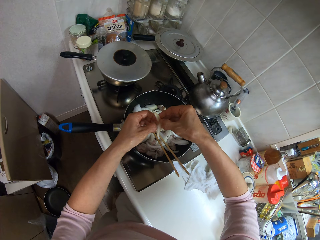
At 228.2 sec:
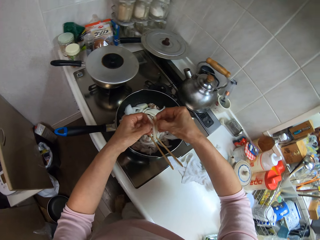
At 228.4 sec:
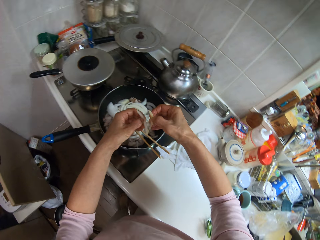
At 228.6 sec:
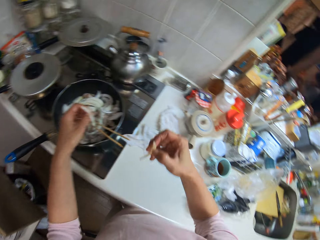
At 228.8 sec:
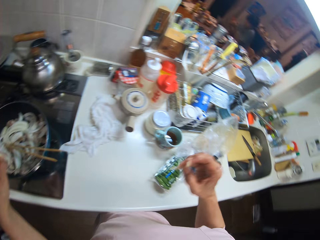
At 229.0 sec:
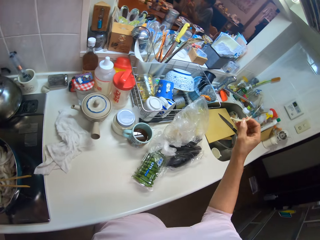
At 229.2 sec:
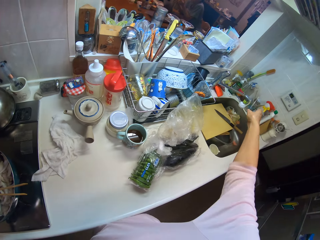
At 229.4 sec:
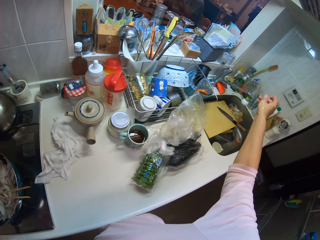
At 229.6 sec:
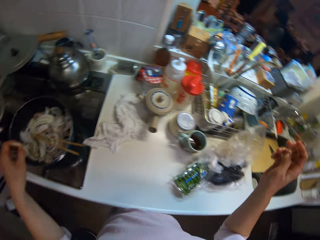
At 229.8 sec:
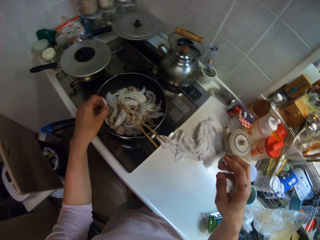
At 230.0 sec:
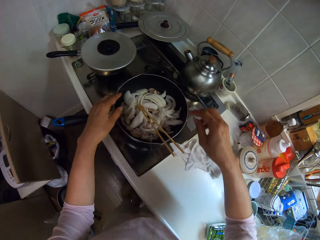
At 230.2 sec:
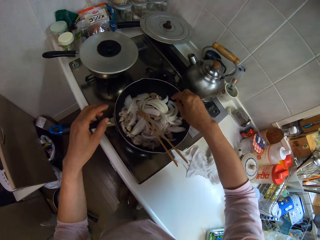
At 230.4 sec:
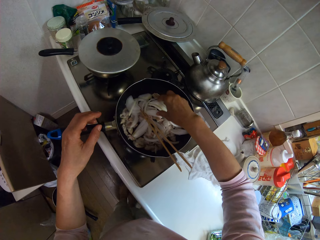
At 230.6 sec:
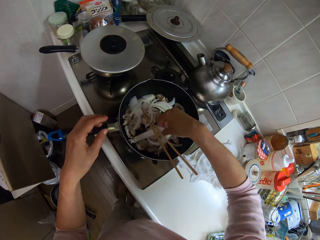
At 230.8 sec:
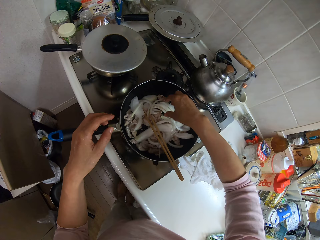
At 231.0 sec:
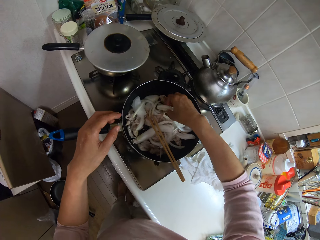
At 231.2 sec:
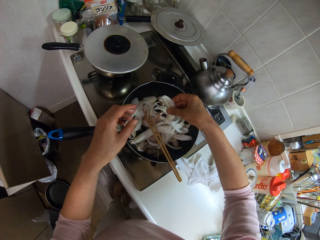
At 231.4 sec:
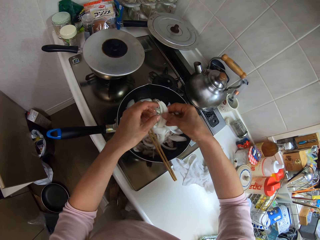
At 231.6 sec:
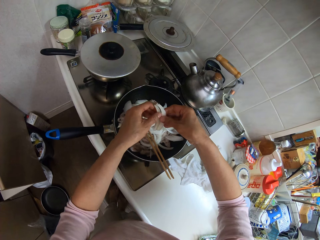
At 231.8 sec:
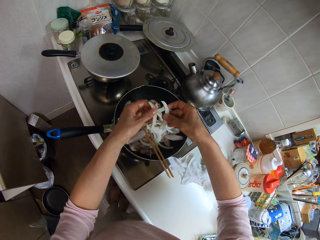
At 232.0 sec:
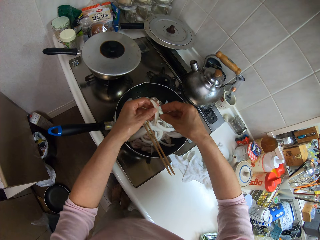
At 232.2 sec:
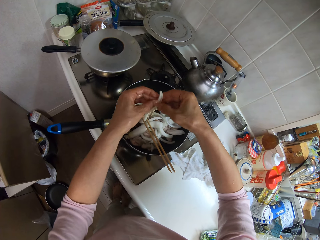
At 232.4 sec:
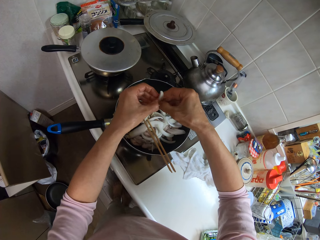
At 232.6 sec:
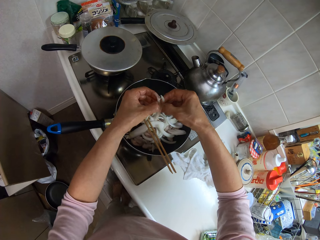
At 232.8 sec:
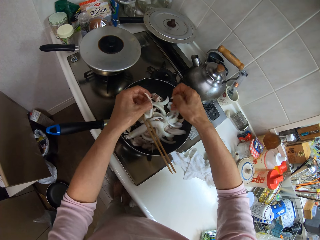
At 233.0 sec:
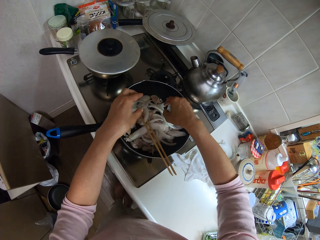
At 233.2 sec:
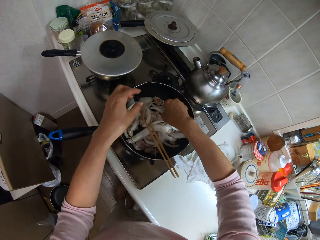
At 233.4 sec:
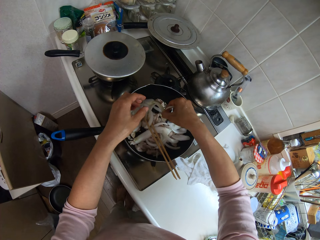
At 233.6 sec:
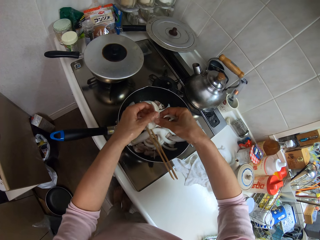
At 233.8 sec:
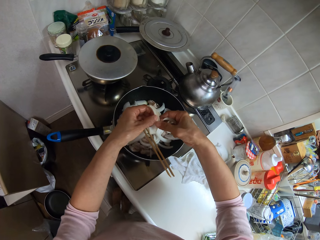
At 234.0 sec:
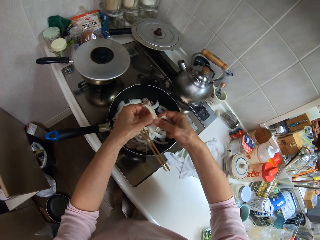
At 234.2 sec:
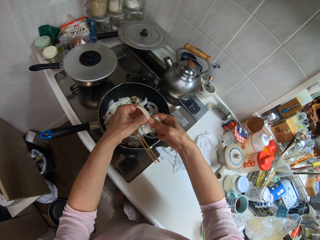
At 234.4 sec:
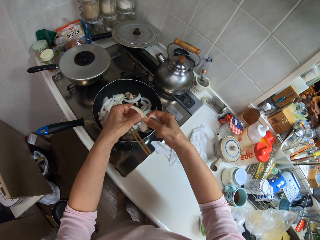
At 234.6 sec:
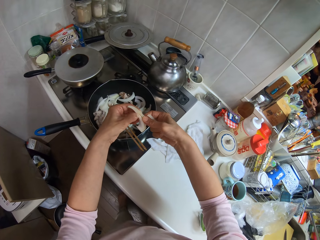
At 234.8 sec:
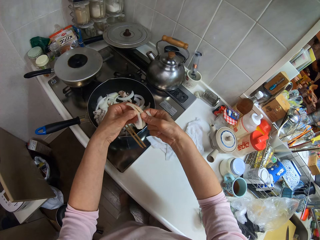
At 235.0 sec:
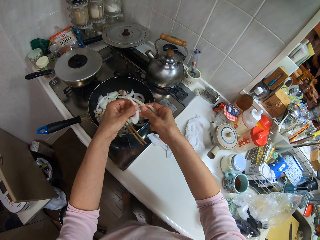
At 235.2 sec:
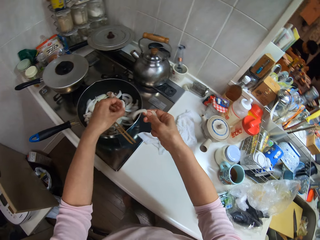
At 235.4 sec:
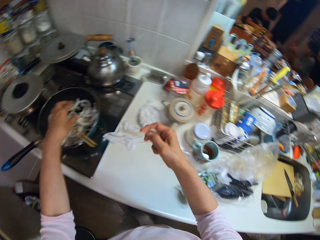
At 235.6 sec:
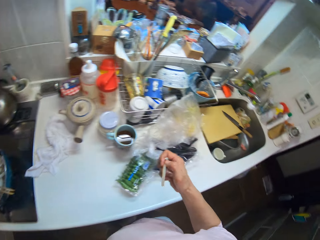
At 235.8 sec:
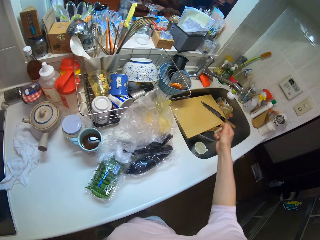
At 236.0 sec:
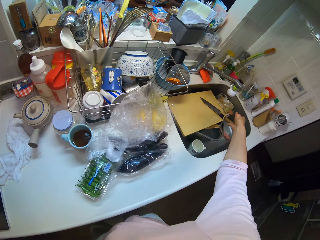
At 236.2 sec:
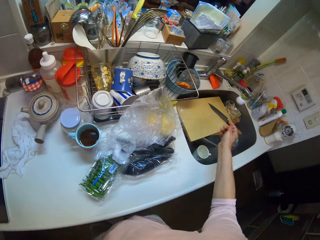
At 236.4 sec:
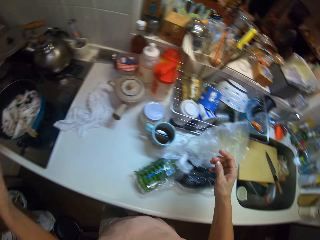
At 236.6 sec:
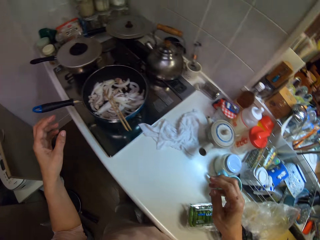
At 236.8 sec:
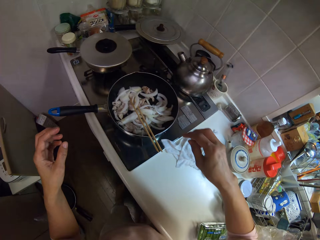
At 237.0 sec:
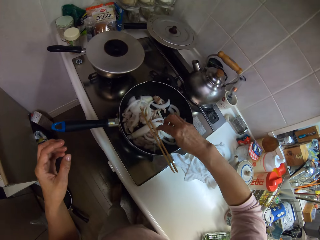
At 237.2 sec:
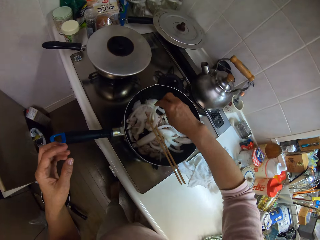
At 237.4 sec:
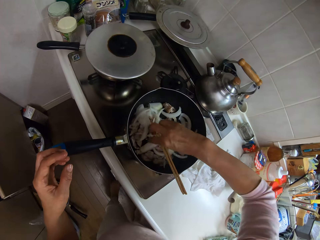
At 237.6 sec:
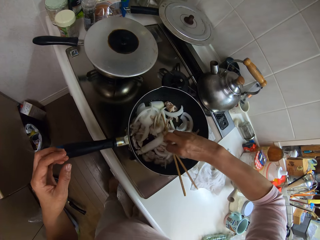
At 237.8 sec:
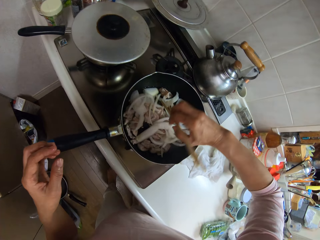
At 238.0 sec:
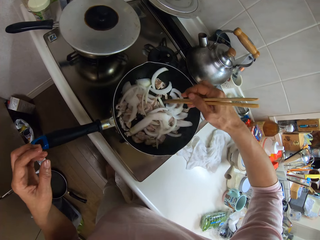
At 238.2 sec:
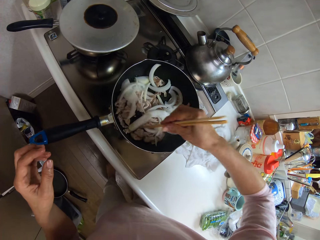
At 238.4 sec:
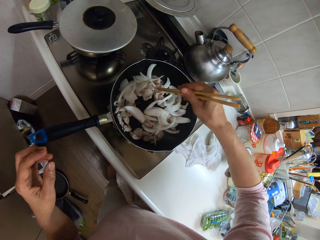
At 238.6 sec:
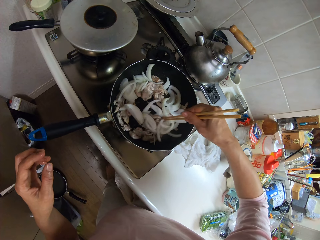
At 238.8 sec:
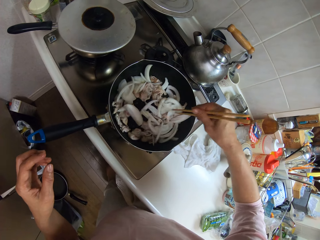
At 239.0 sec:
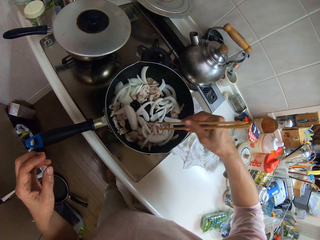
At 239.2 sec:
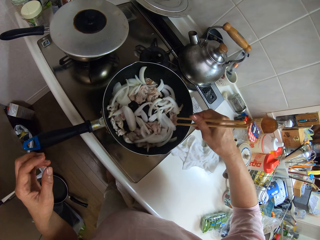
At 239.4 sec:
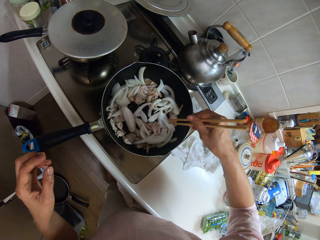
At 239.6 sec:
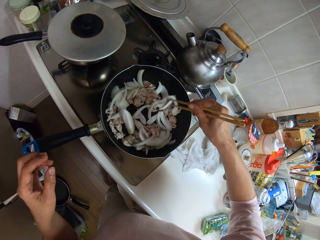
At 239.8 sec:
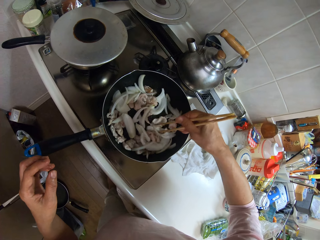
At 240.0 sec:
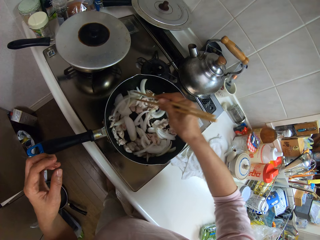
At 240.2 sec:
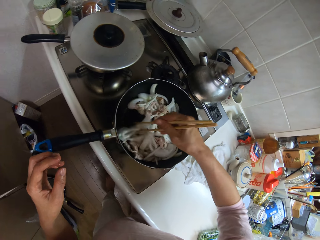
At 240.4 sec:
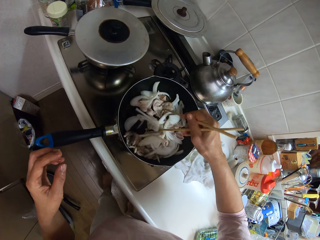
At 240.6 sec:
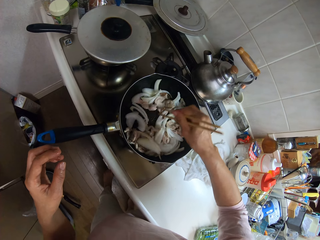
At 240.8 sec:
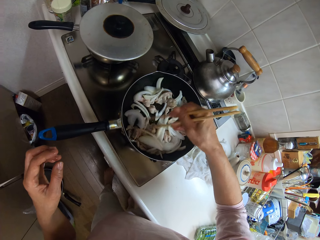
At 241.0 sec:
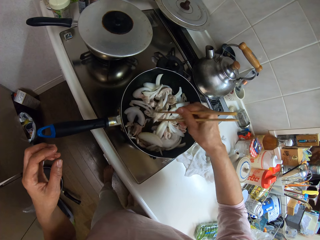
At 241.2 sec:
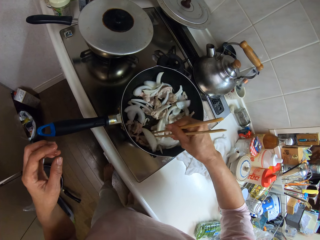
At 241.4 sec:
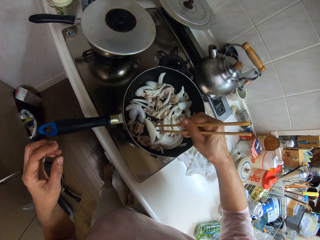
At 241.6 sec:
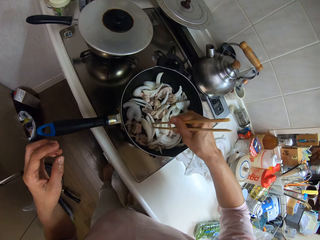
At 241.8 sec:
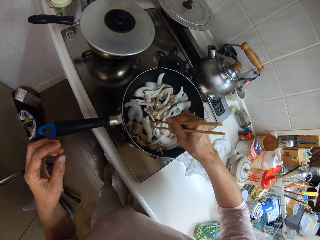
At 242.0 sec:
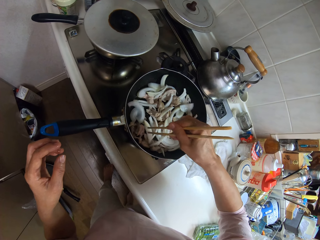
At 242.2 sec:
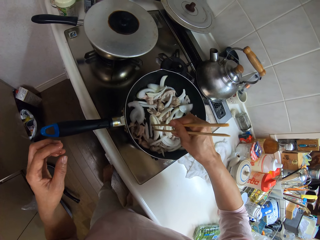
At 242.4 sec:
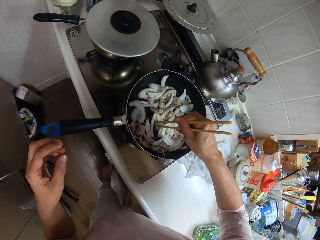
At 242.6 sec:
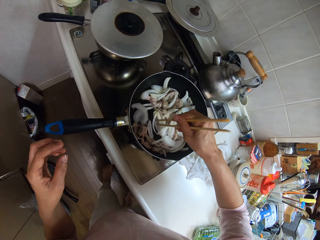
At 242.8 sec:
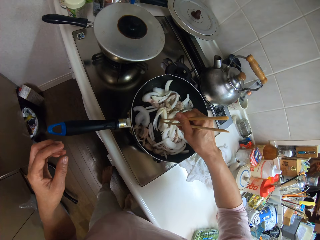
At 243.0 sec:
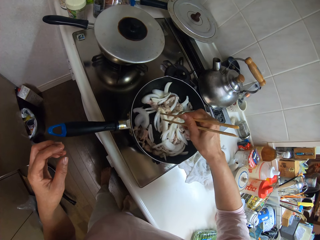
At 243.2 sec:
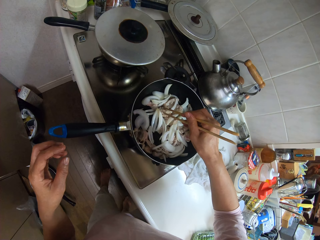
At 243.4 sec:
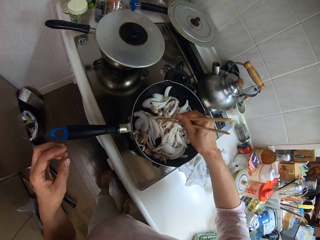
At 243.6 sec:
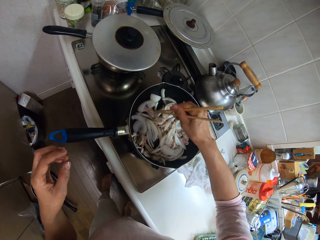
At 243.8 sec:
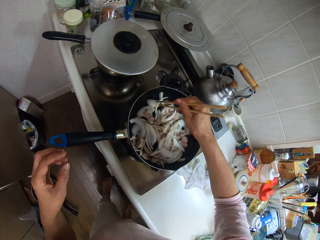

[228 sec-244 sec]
The camera wearer drops a slice of onion into the wash sink. She picks slices of onions from the pan. She splits slices of onion with her hands. She drops a slice of onion into the wash sink. She mixes the onions with the meat in the pan using a chopstick.

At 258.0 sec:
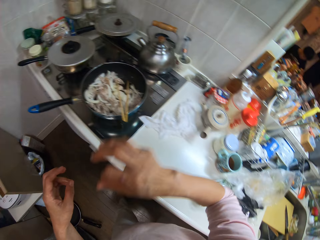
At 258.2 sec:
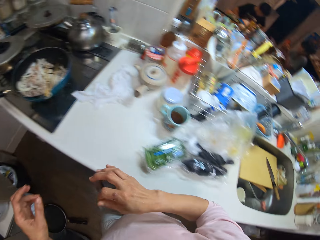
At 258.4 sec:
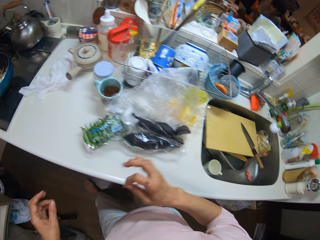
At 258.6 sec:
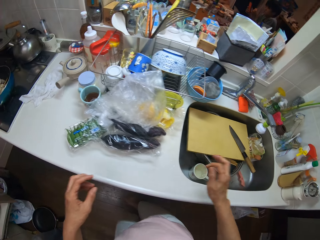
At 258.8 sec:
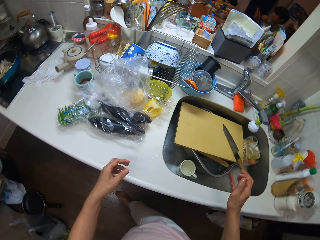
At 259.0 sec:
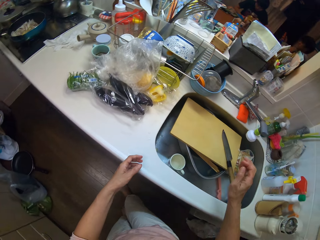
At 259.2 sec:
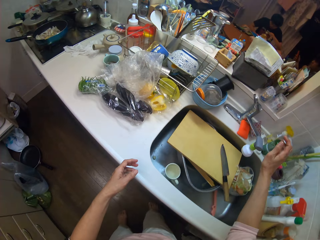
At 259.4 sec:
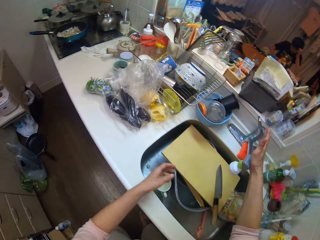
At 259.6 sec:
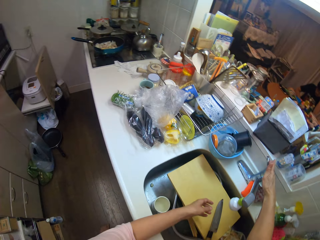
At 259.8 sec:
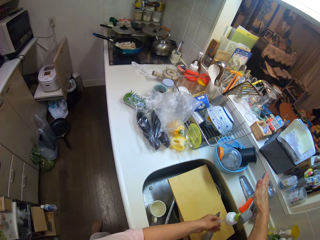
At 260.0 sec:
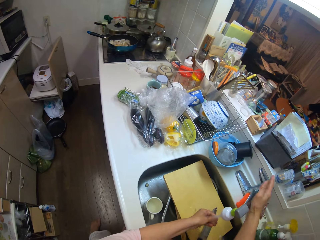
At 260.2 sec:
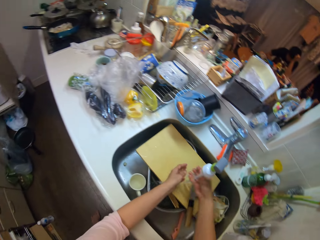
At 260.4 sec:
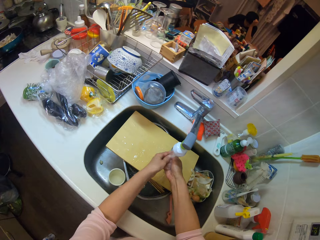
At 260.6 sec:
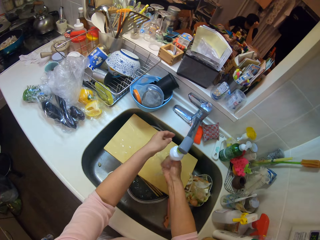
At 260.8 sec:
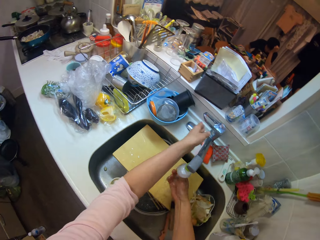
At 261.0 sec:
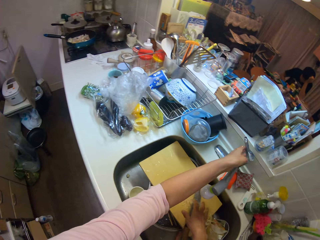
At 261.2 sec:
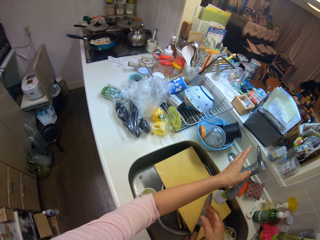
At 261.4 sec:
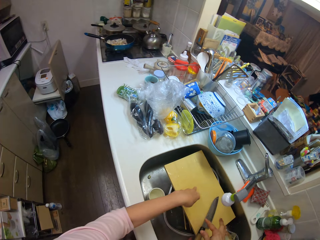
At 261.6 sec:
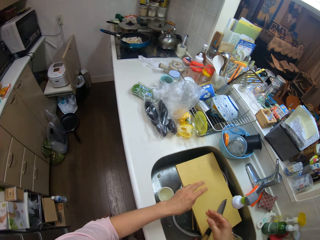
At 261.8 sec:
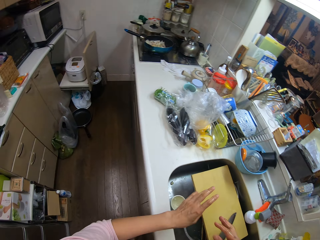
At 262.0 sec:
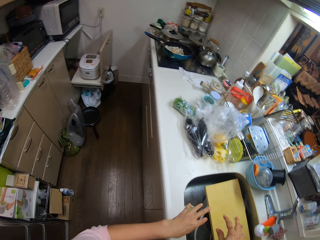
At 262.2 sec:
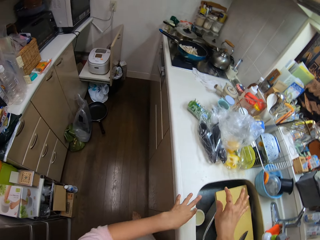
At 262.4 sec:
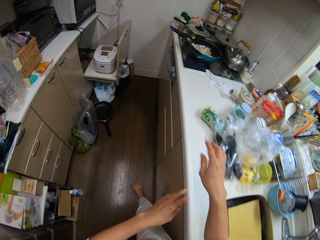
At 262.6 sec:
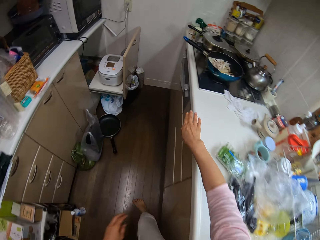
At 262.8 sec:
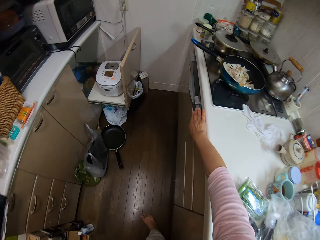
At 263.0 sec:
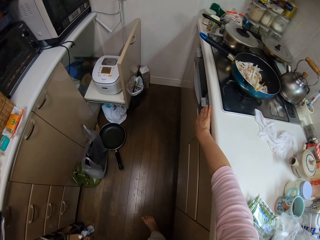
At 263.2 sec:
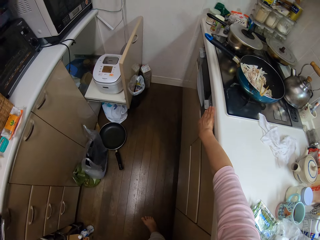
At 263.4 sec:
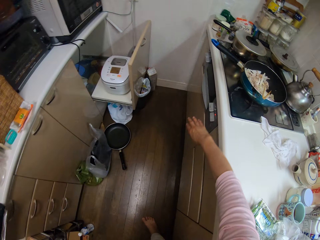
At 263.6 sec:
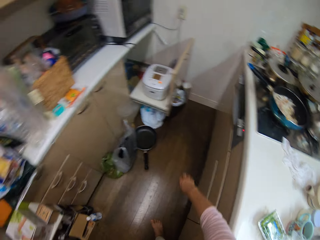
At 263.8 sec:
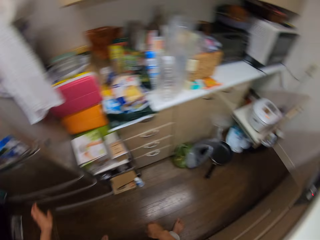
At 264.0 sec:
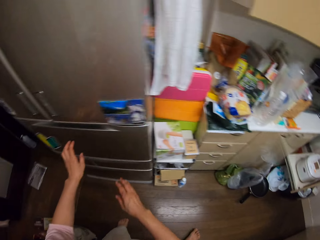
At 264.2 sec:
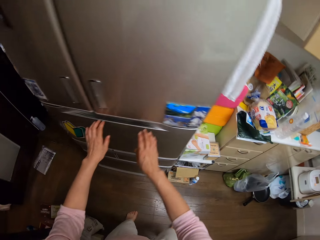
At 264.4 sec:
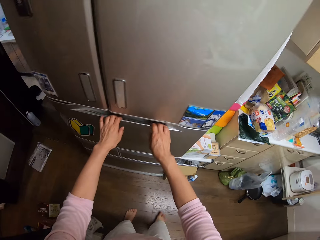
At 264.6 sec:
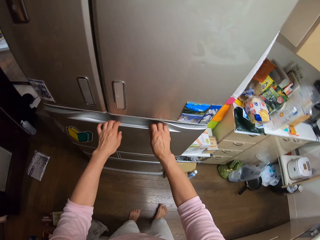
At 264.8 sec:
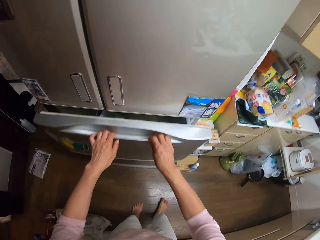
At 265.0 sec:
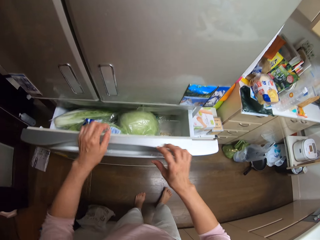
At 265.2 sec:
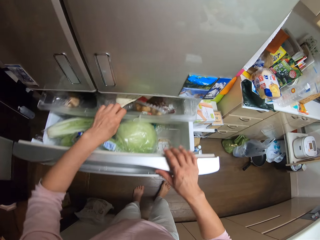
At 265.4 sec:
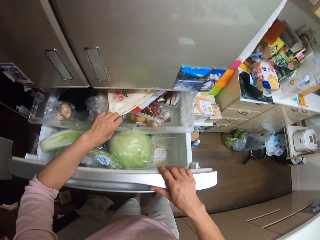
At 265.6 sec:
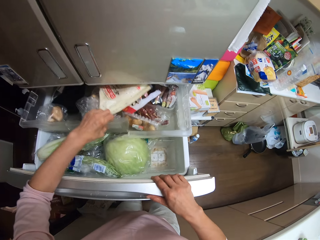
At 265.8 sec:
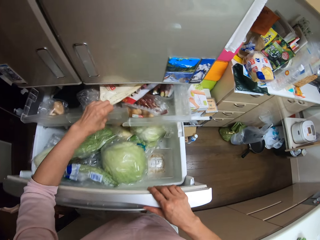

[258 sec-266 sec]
The camera wearer opens the tap with her right hand. She pushes the tap aside. She rinses her hands in the wash sink with the tap water. She closes the tap with her left hand. She shakes the water off her hands. She presses a button on the cooker. She turns the heat on. She opens the fridge with her hands.
